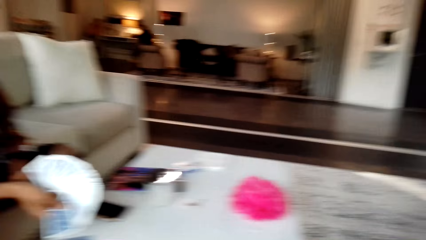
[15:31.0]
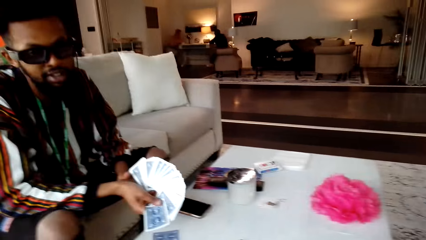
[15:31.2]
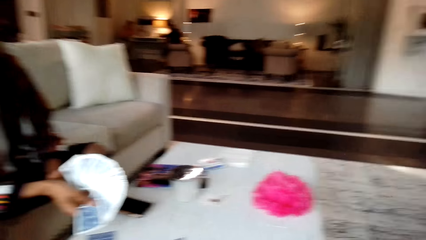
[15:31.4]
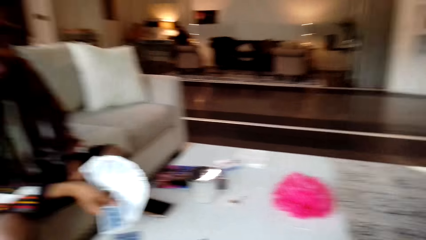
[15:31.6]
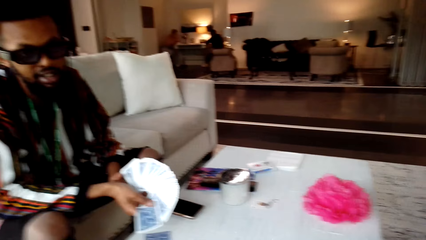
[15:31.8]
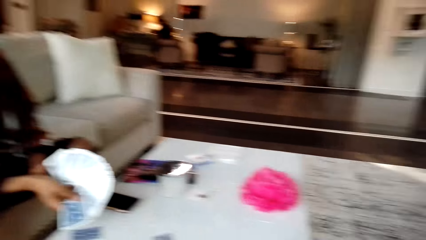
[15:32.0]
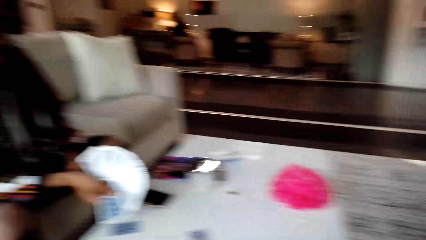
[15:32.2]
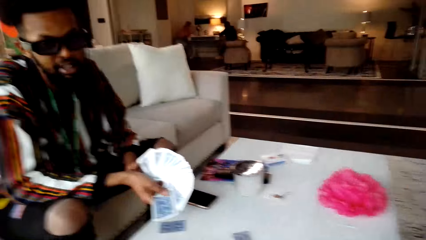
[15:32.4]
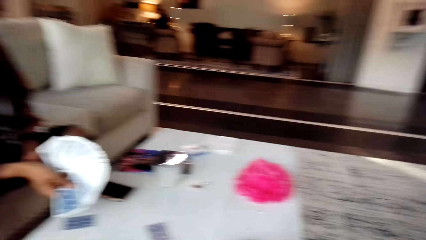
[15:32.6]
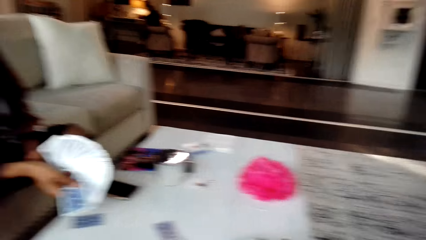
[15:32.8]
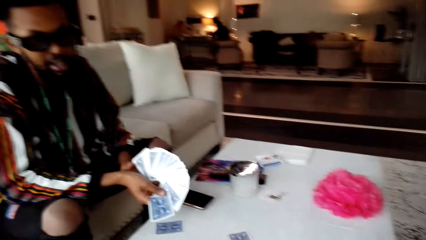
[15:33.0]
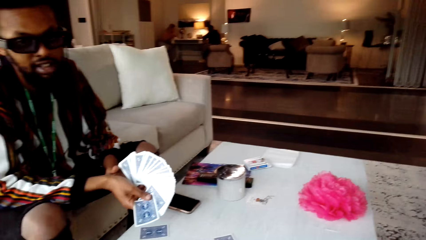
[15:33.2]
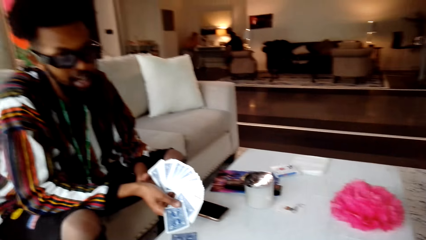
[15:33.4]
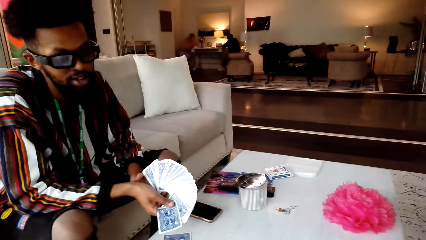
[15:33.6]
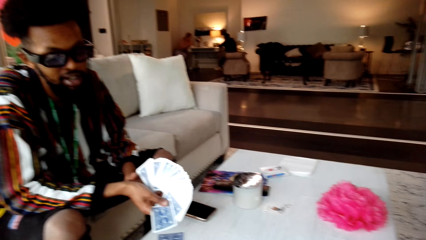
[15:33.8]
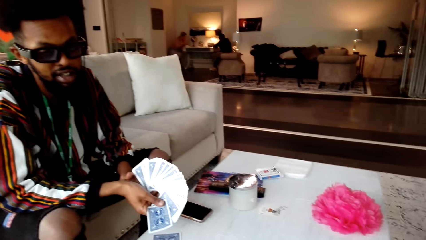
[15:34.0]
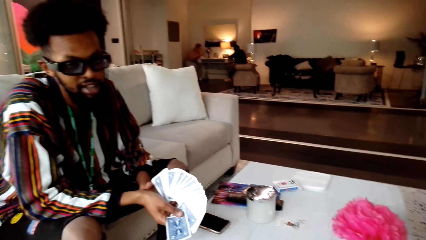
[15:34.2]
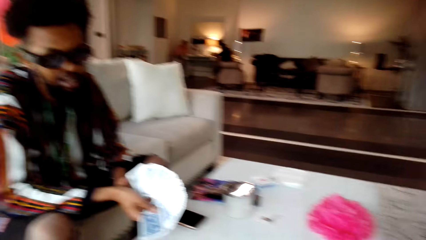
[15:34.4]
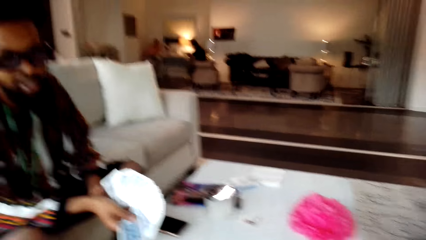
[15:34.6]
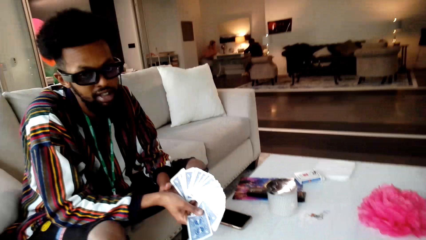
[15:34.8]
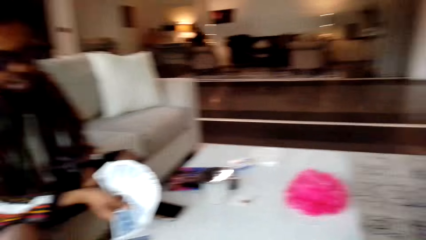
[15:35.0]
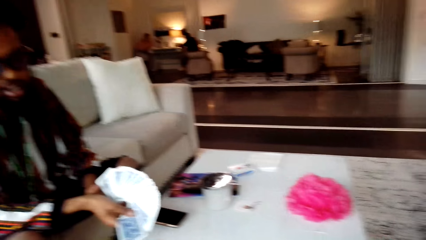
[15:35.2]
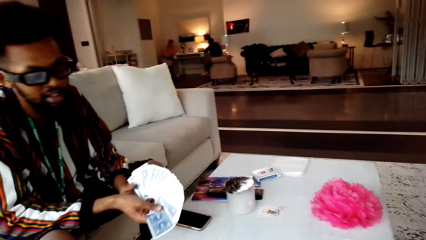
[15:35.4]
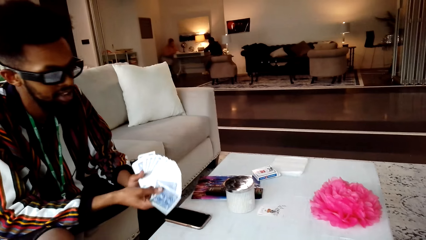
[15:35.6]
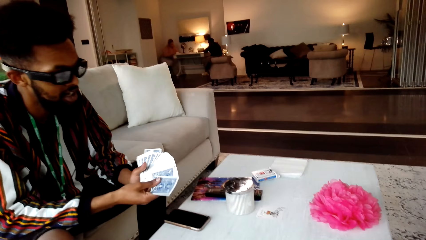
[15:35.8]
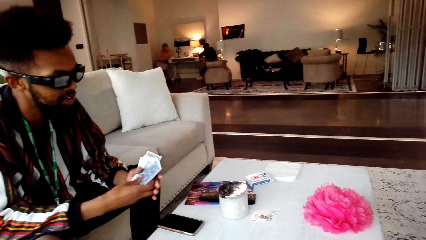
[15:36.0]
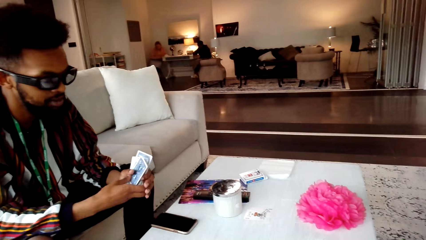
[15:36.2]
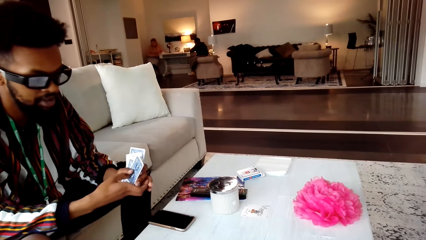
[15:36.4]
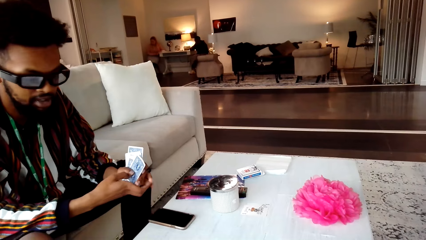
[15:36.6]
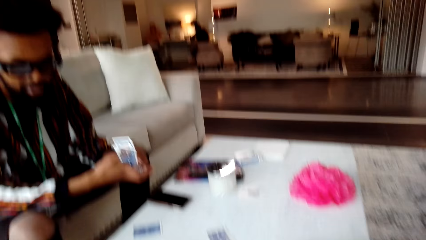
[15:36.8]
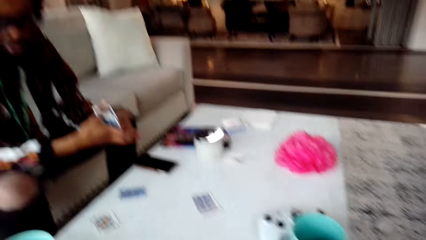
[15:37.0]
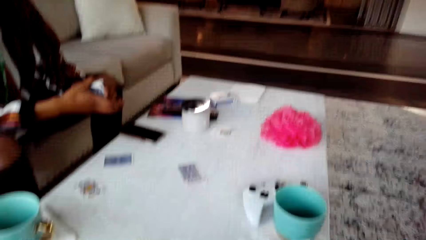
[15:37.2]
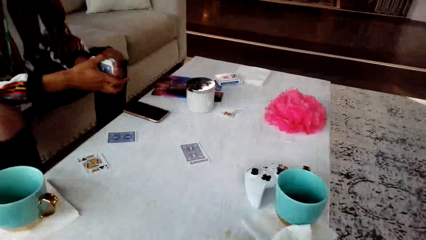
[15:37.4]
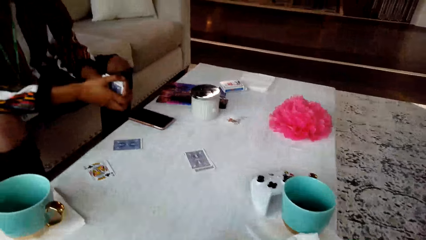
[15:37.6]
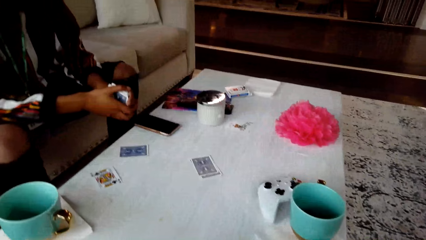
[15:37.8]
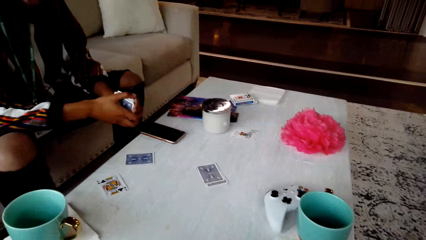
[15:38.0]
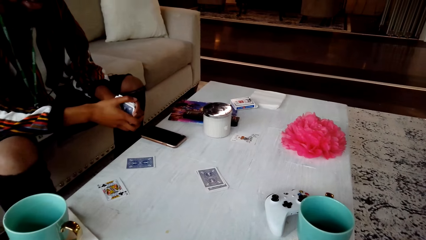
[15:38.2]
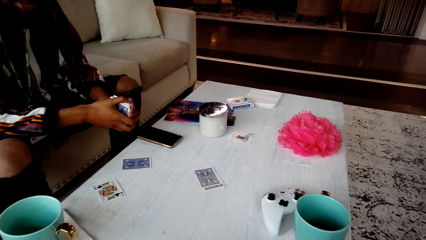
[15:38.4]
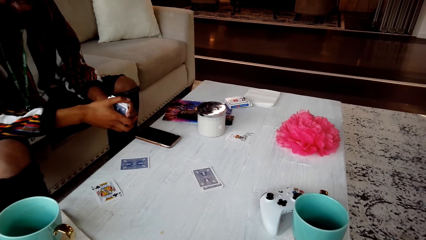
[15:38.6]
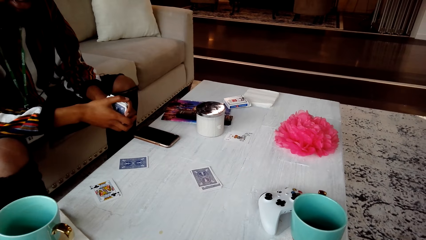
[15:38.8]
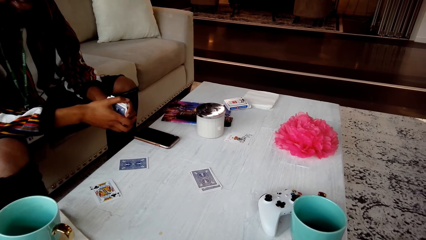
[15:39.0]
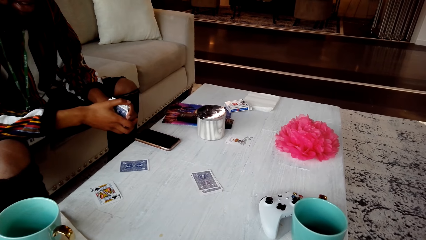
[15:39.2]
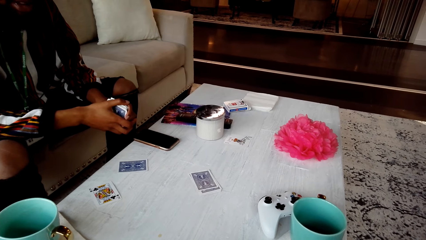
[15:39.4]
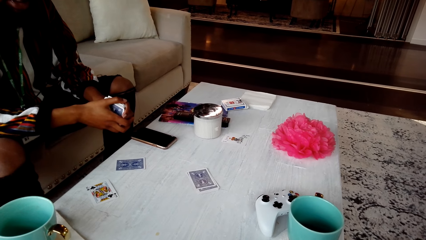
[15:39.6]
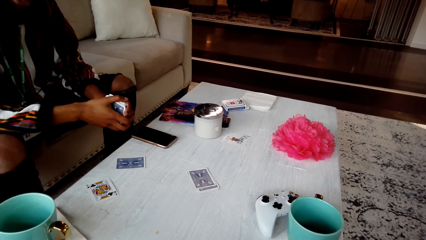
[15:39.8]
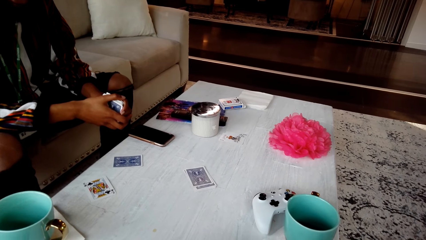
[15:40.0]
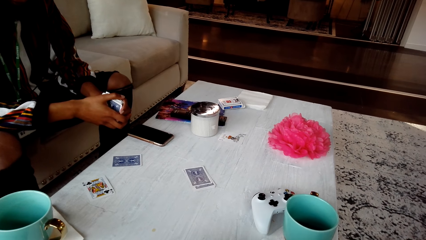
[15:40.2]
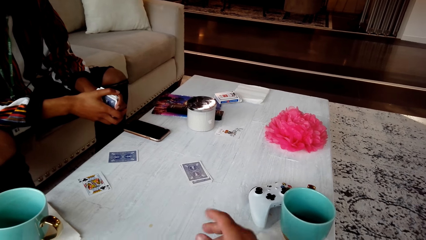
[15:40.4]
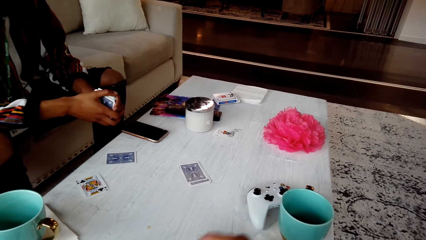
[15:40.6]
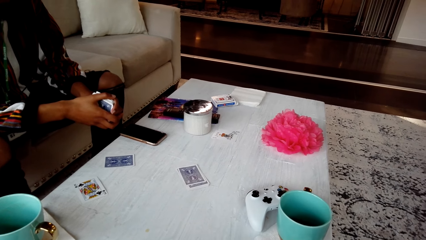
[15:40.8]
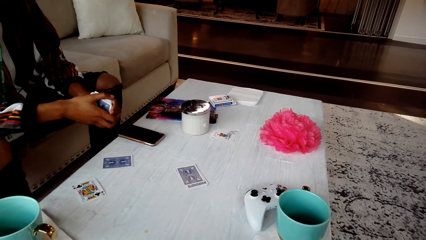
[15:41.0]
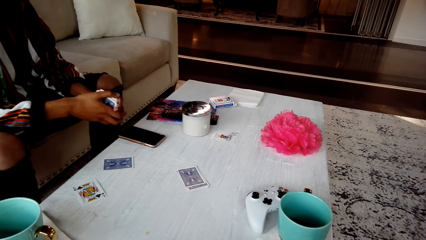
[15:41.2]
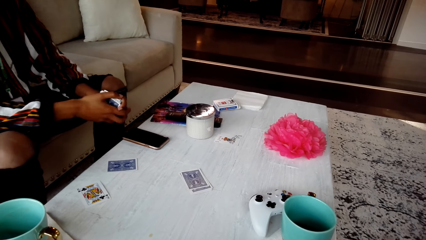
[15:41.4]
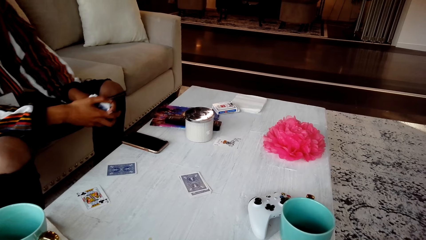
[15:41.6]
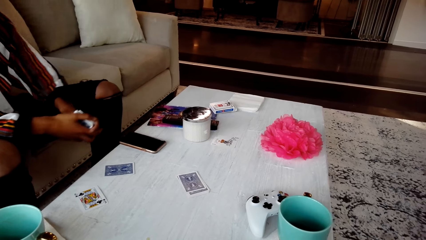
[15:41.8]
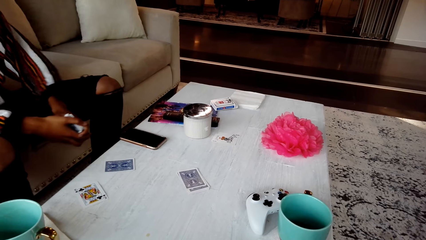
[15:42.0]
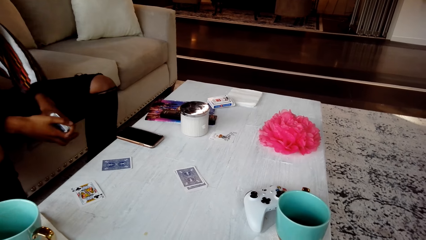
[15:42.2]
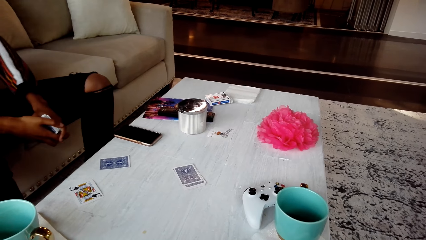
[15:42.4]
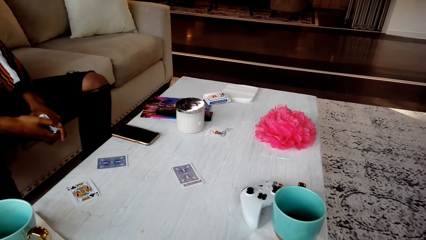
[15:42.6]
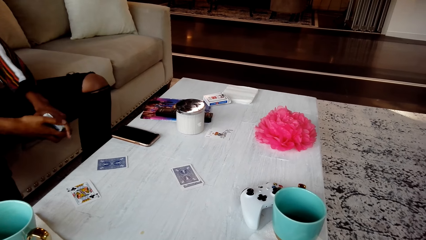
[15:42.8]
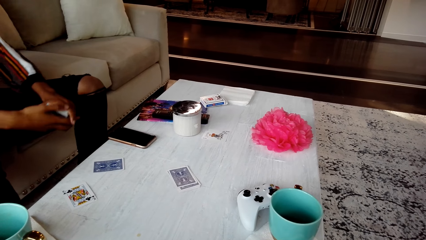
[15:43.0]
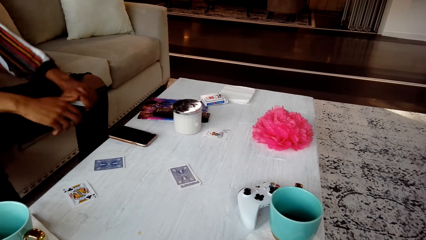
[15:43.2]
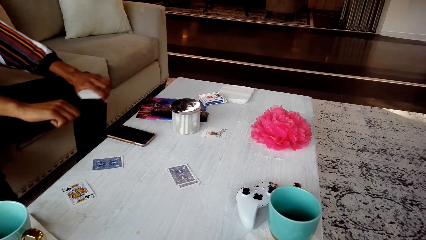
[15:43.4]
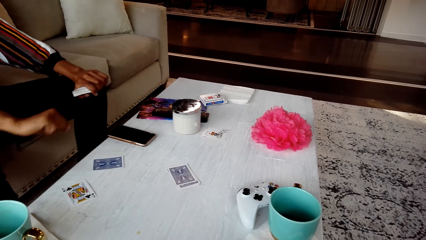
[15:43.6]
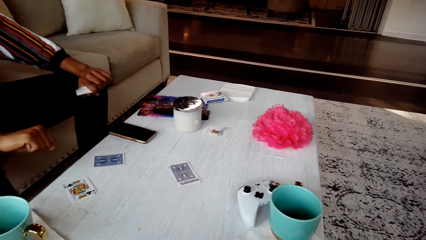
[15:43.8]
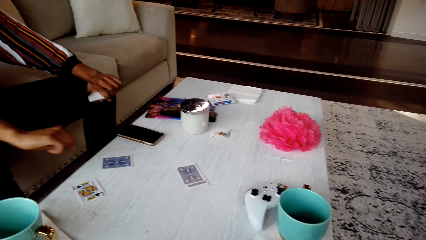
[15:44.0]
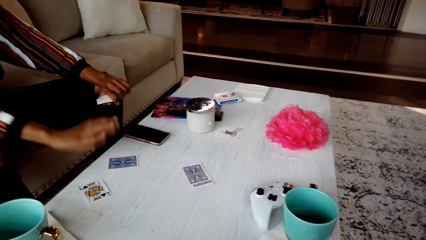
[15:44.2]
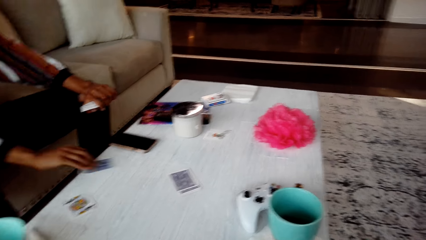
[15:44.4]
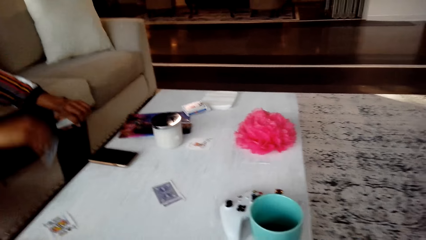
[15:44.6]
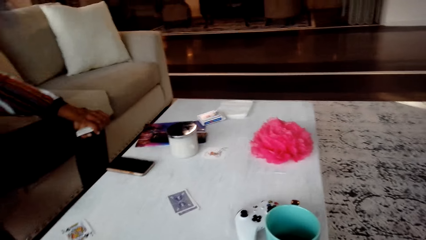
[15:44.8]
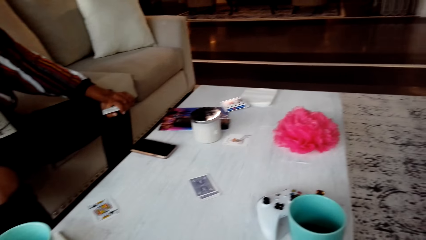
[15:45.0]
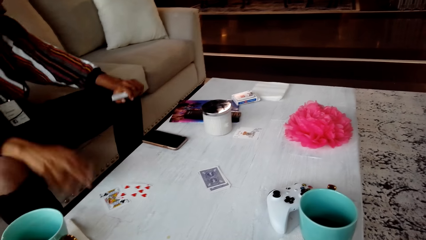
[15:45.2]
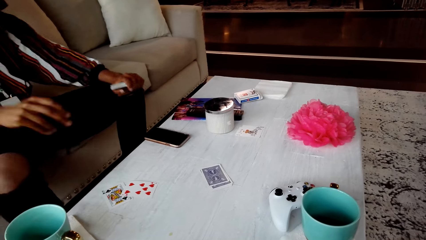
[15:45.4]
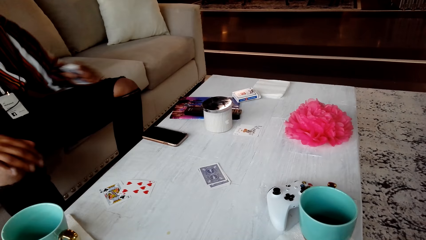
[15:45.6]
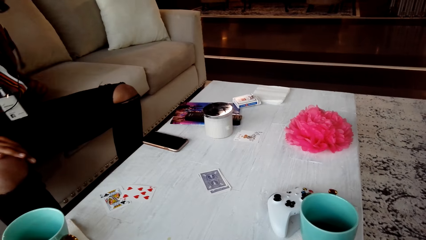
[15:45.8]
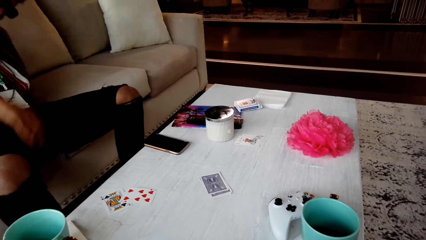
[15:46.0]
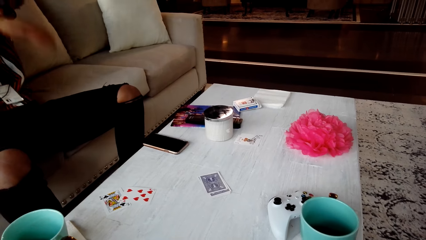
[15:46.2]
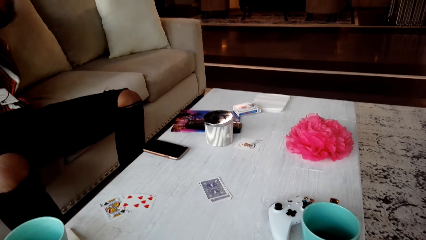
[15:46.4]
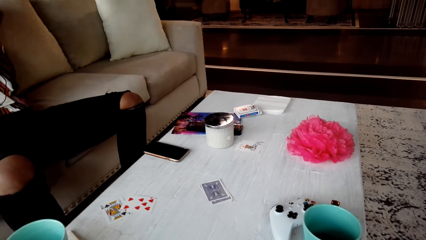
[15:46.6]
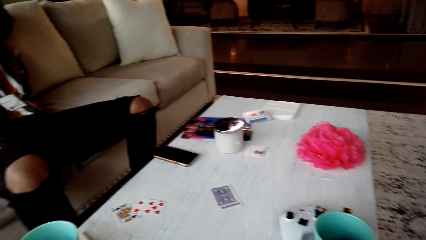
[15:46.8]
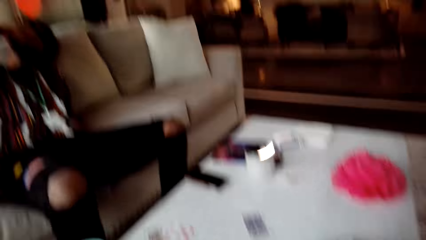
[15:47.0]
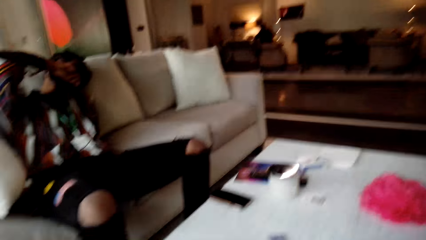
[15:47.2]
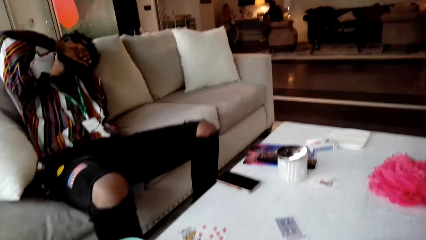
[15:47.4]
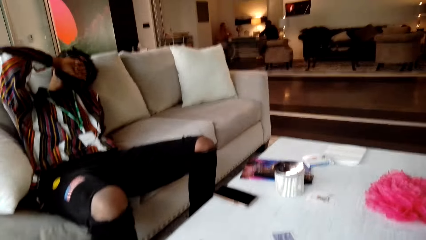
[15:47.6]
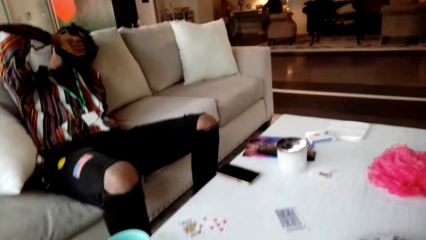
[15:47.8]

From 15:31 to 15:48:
The camera wearer responds to a man. They look around the table. The man picks a card from the table and throws a card on the table.
